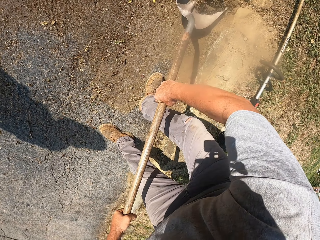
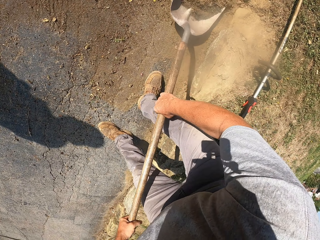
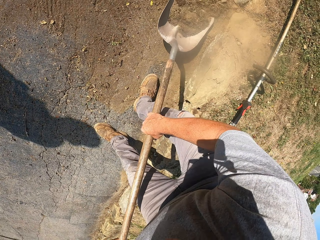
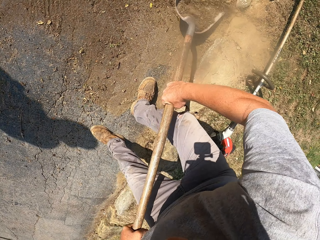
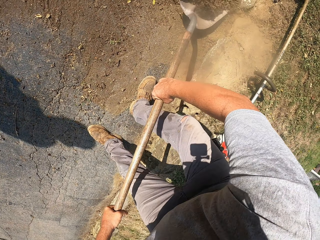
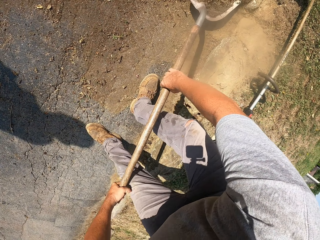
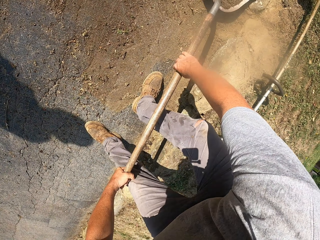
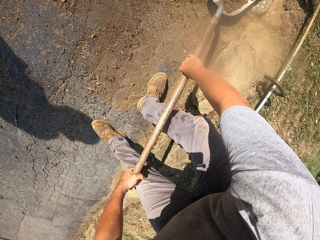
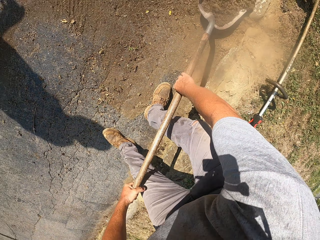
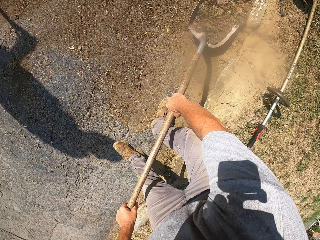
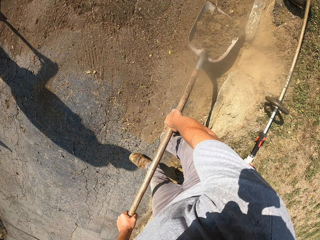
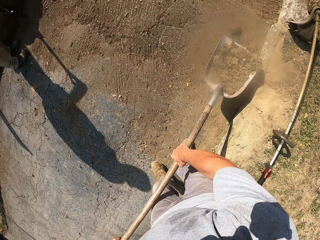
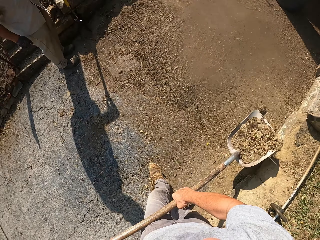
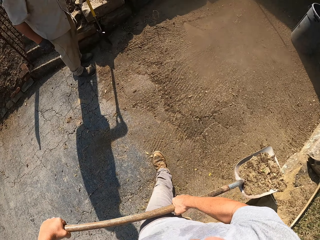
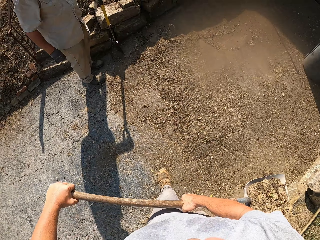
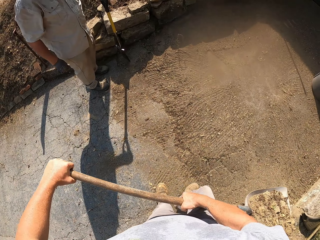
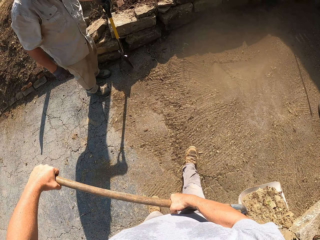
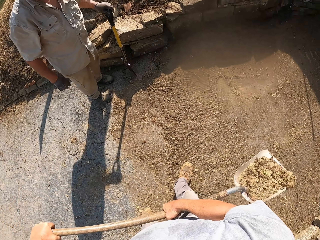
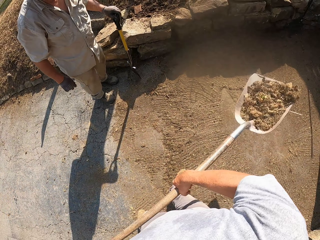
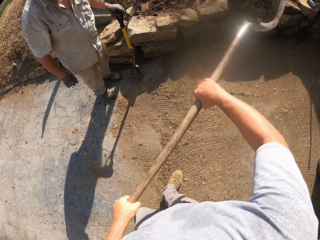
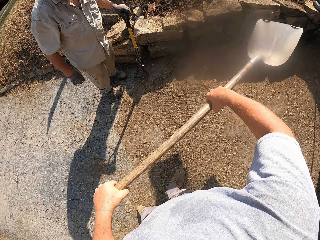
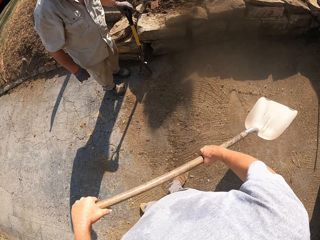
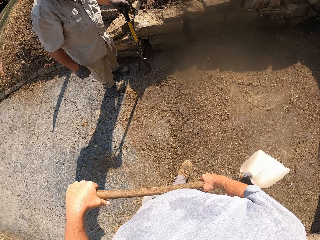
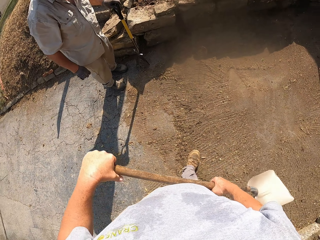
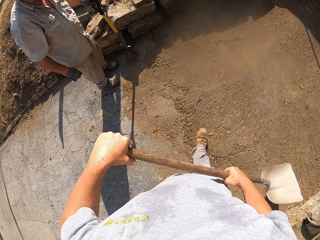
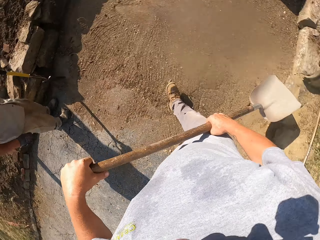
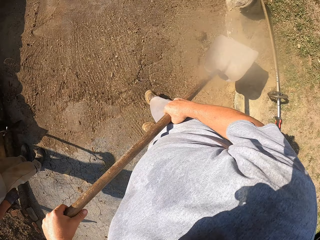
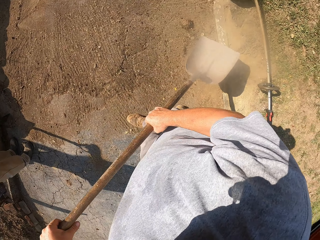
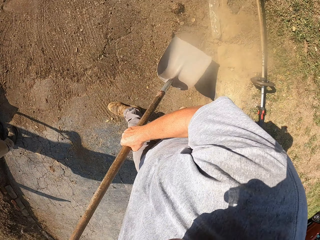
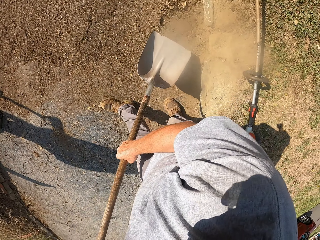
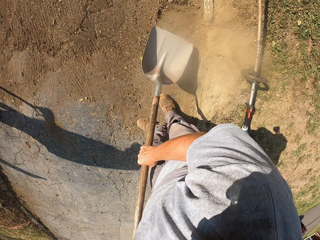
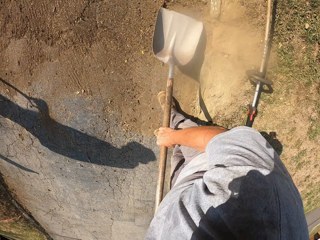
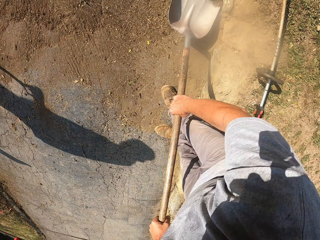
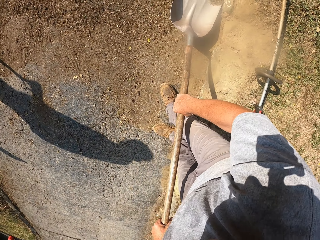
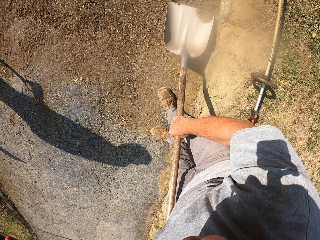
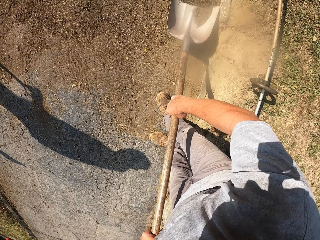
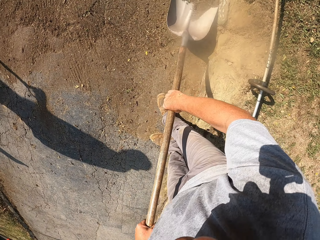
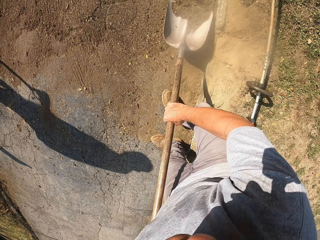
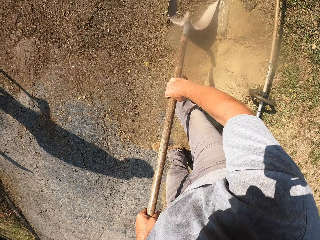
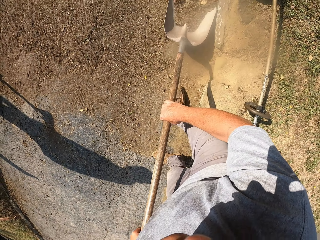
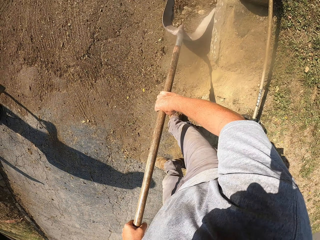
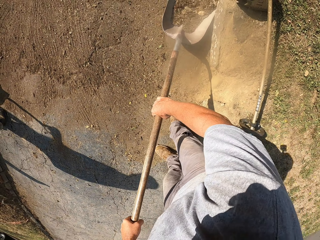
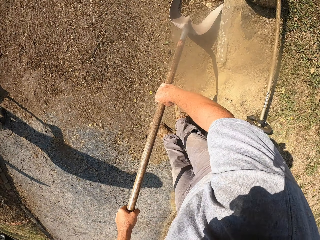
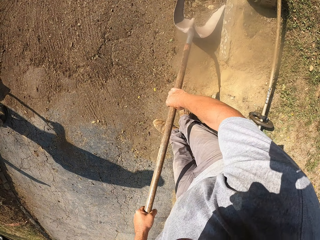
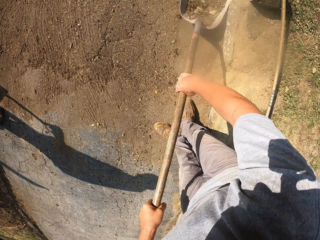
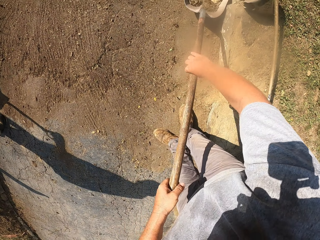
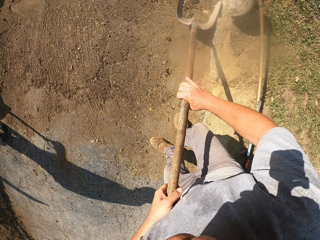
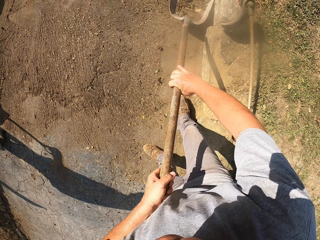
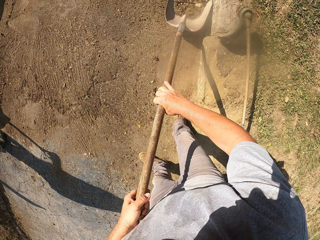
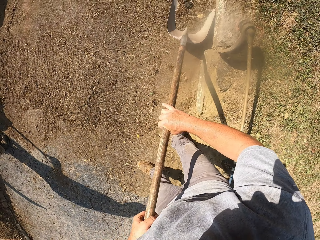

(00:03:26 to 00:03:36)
The camera wearer walks around. They pour the soil or dirt on the garden. They collect the dirt.

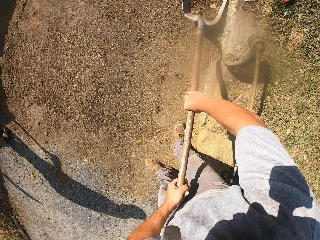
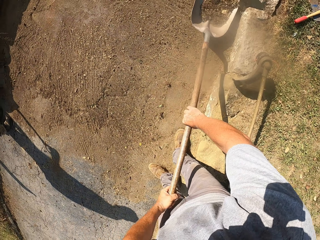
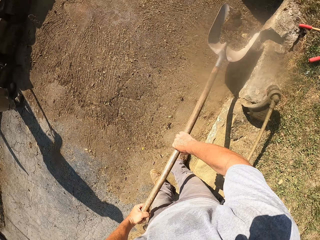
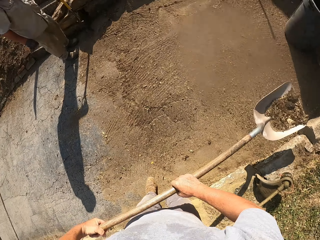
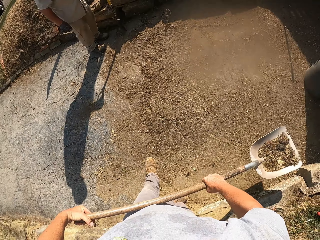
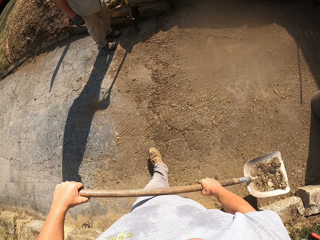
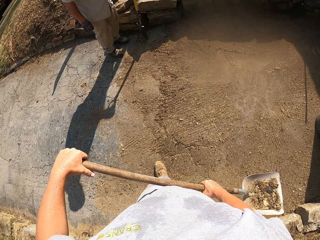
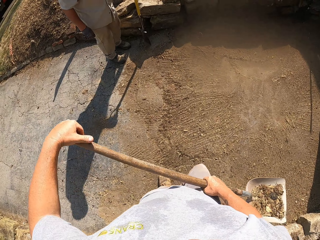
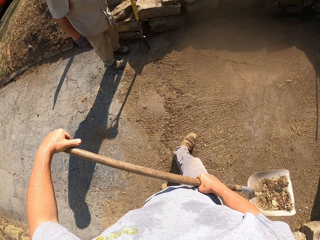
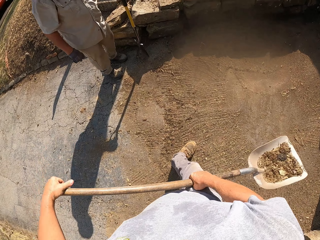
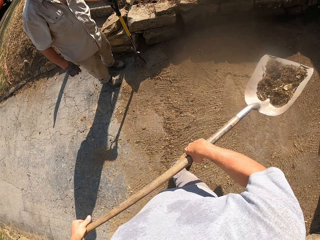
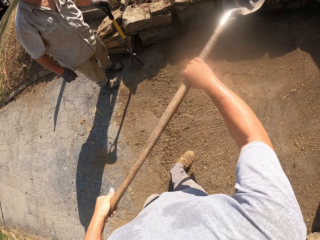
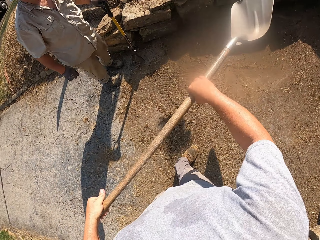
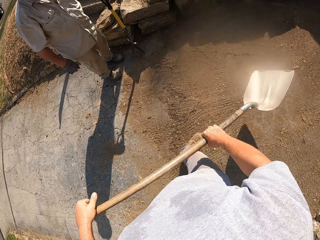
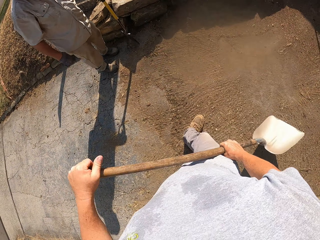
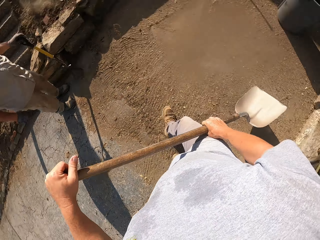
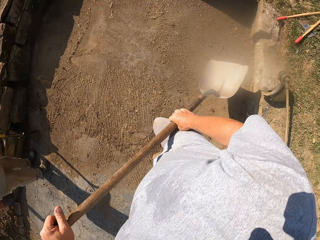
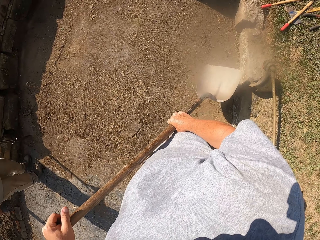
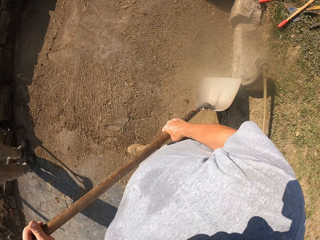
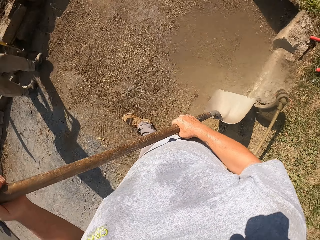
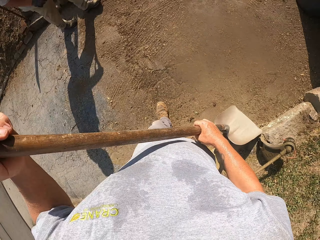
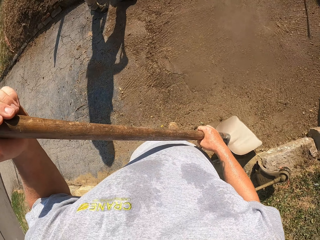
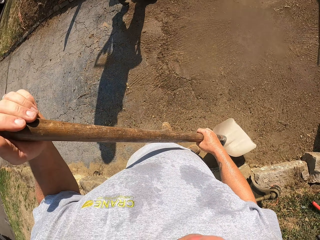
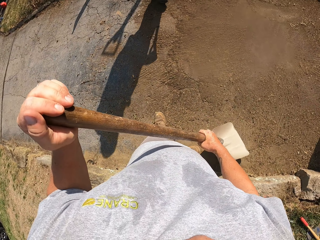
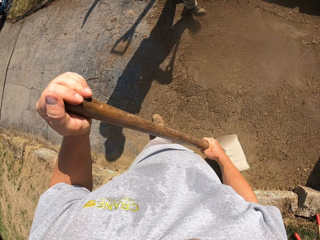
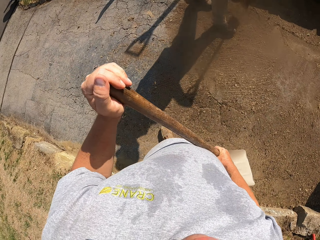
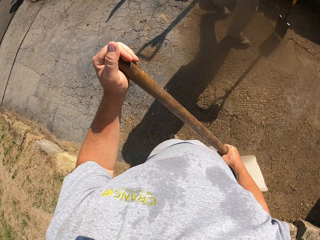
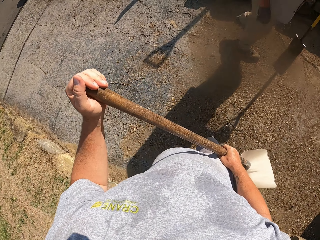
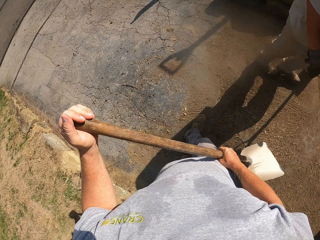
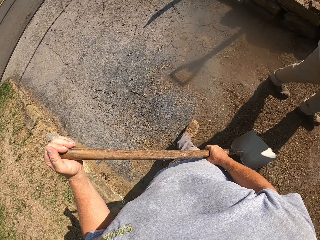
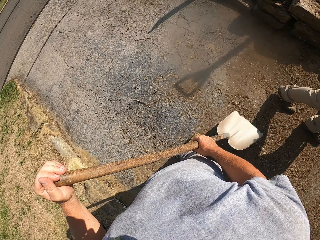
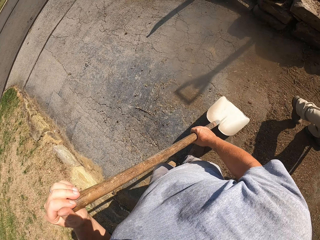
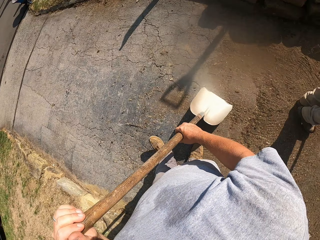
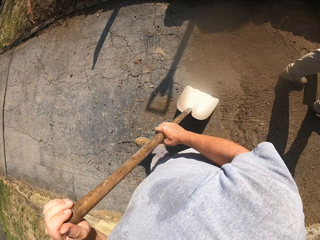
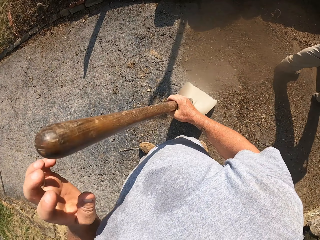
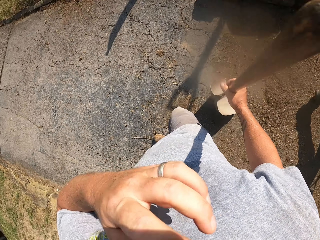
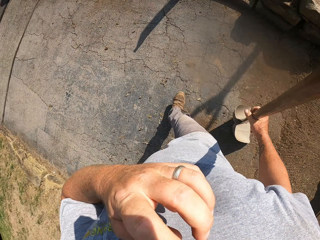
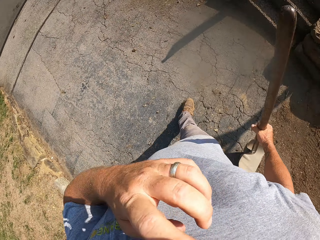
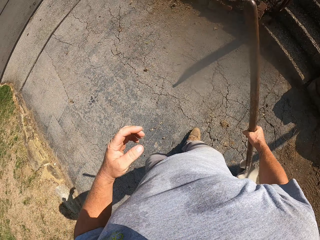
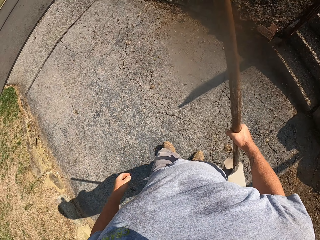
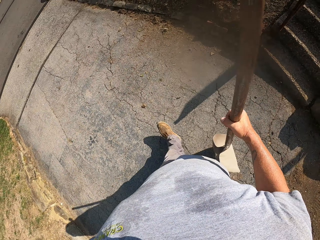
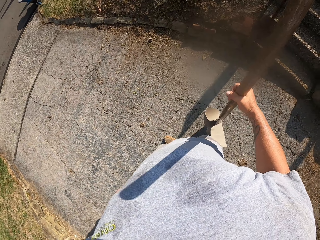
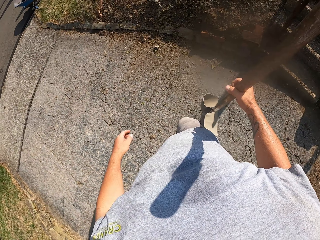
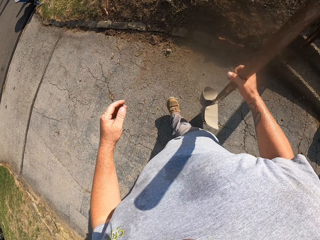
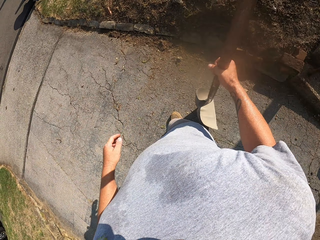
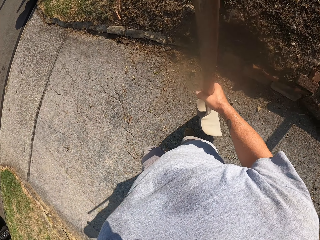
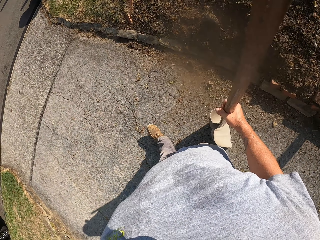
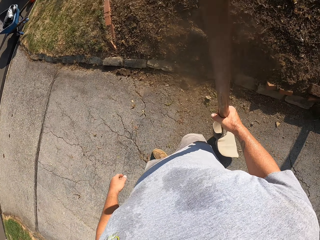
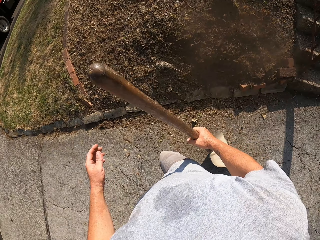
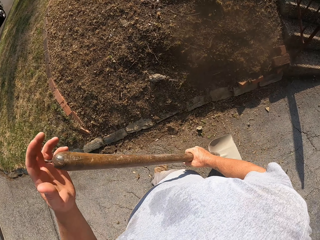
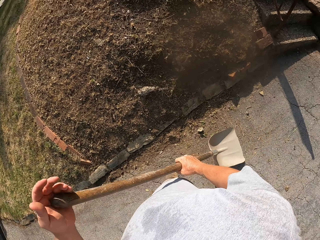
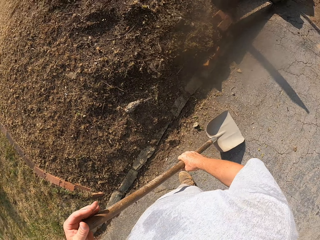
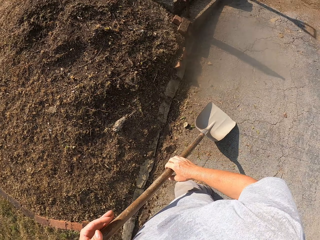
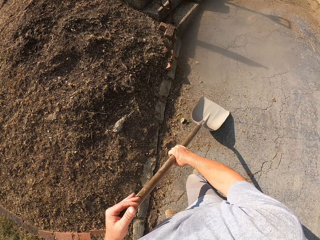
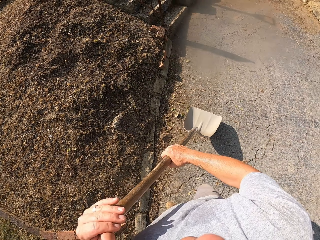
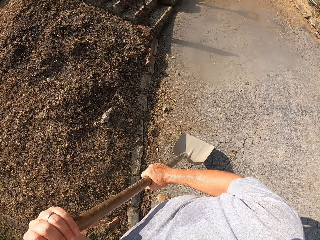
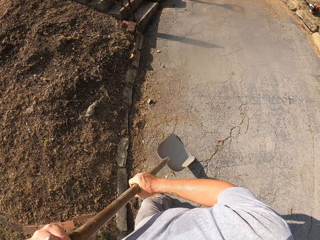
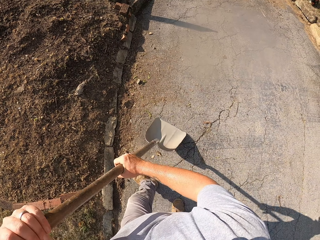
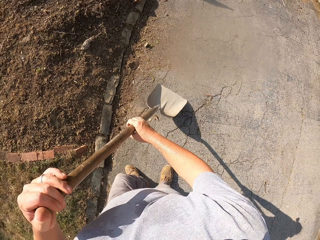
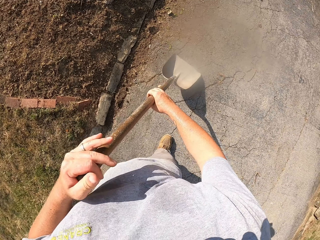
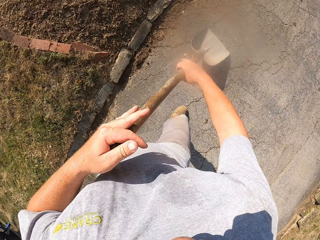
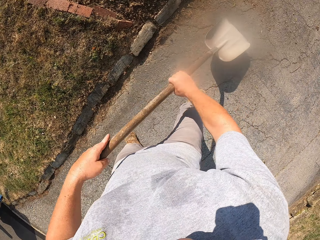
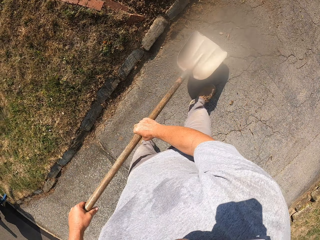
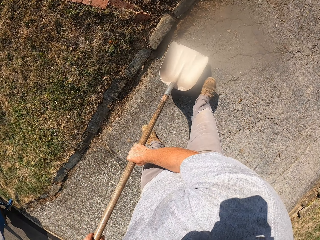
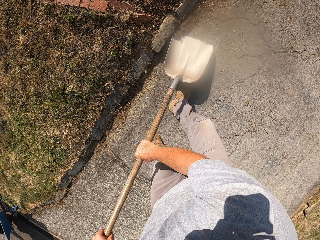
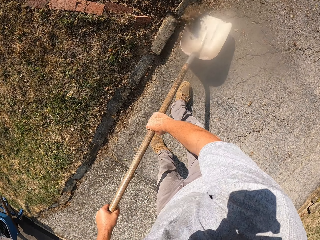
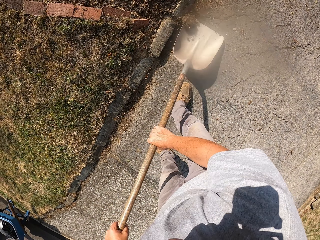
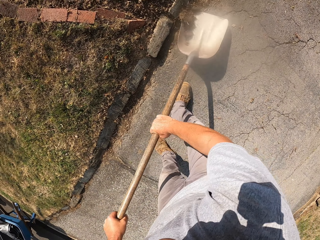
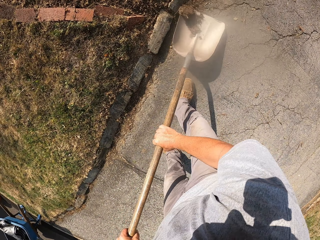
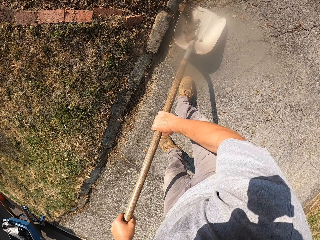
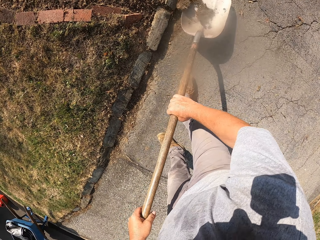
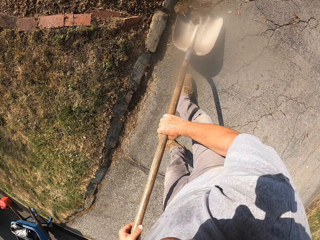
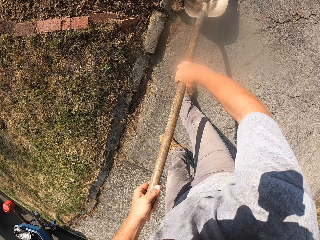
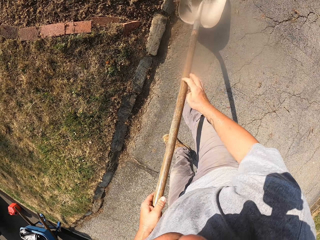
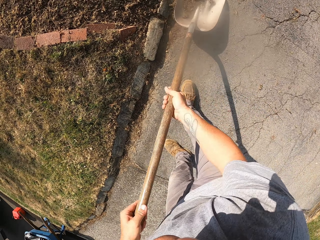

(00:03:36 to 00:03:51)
The camera wearer walks around. He scoops the soil or dirt with the spade and pours the soil on the garden. He looks around, walks around, raises his hand, and touches the face. He walks on the footpath. He collects the dirt.
